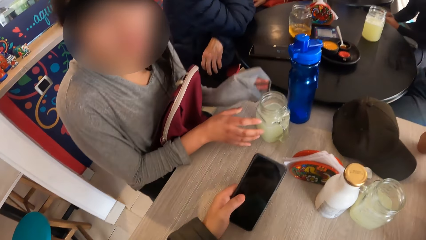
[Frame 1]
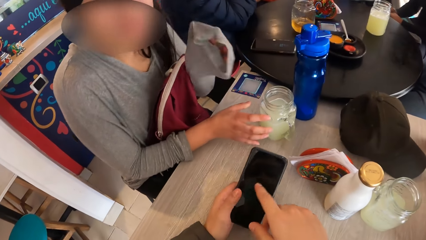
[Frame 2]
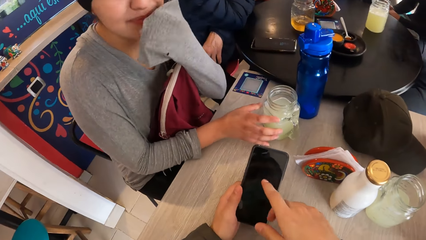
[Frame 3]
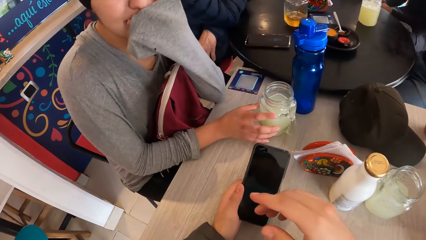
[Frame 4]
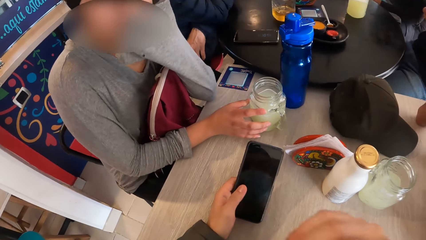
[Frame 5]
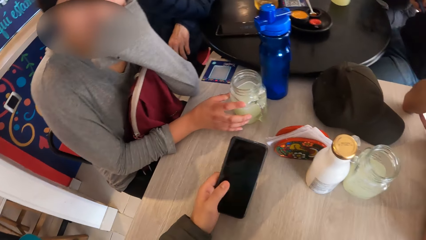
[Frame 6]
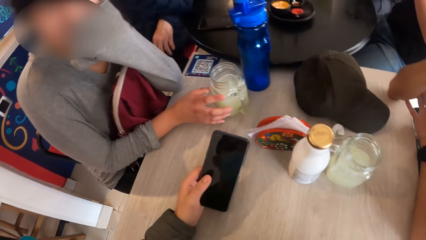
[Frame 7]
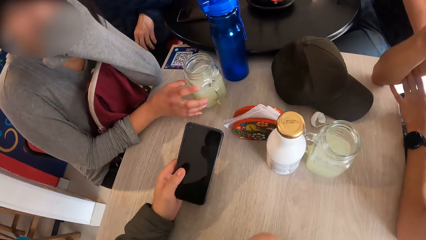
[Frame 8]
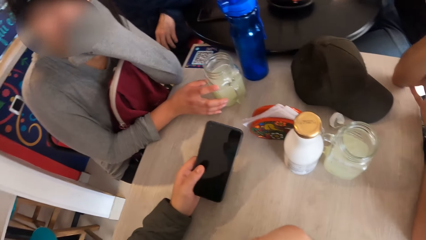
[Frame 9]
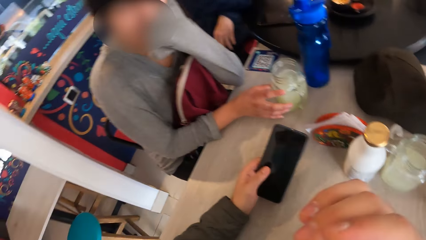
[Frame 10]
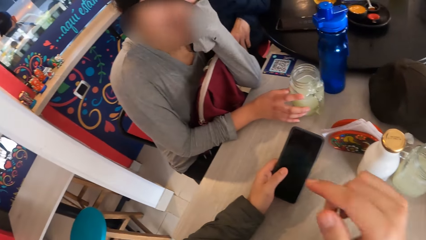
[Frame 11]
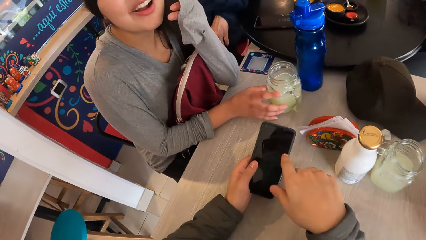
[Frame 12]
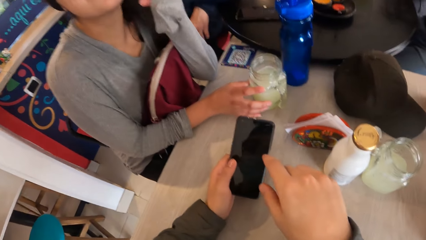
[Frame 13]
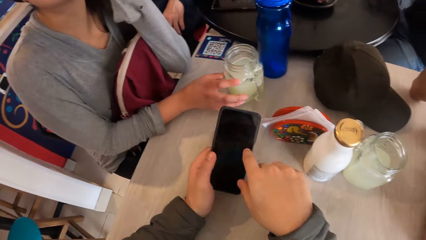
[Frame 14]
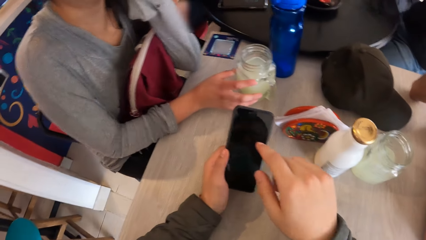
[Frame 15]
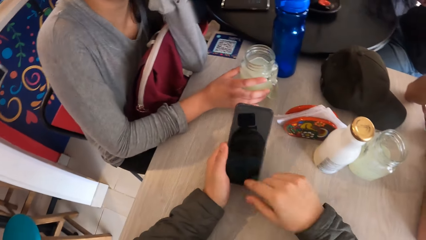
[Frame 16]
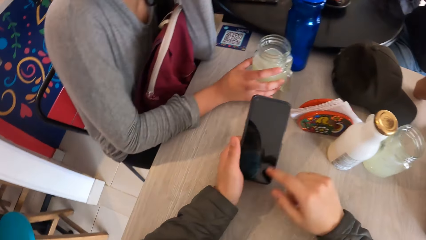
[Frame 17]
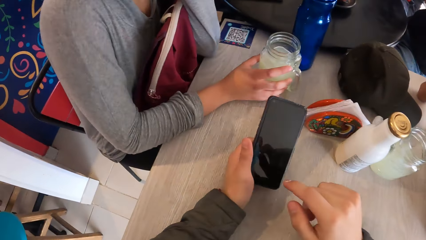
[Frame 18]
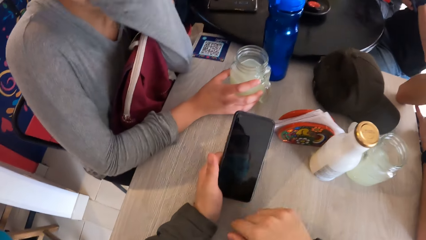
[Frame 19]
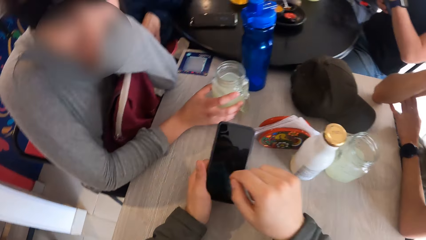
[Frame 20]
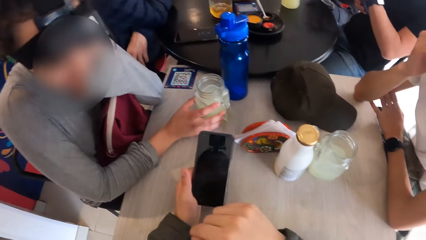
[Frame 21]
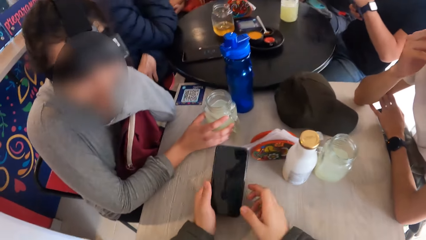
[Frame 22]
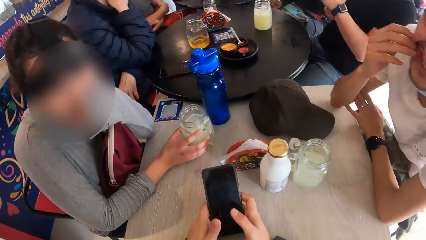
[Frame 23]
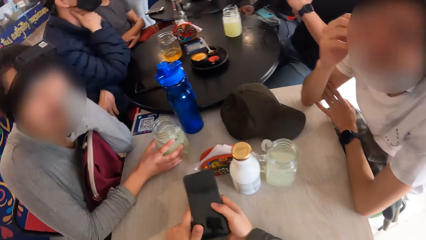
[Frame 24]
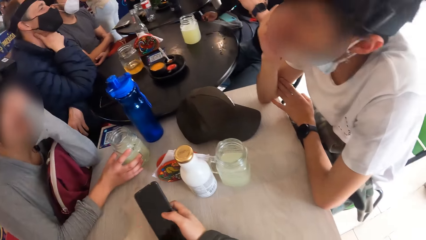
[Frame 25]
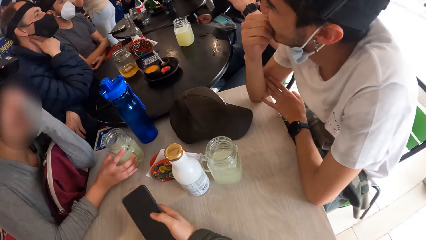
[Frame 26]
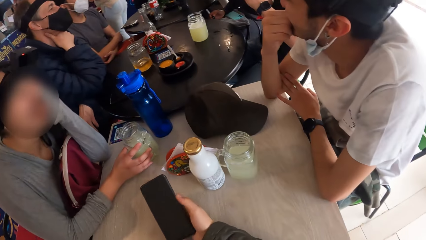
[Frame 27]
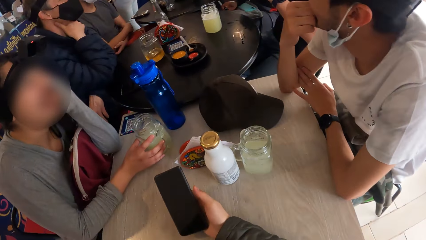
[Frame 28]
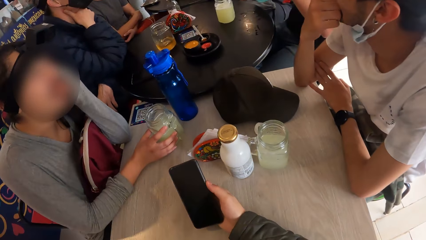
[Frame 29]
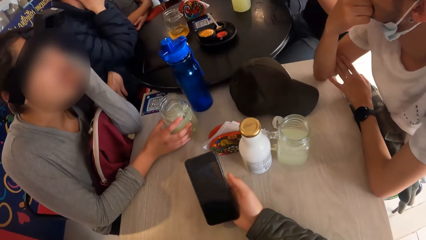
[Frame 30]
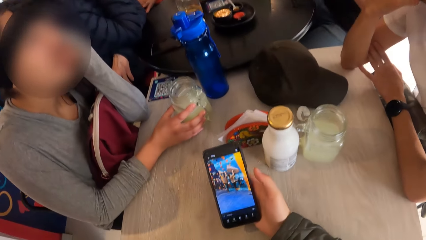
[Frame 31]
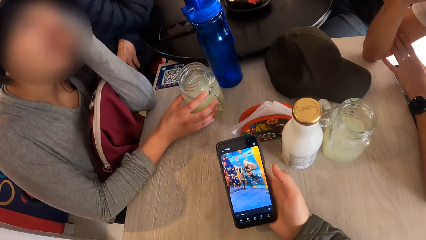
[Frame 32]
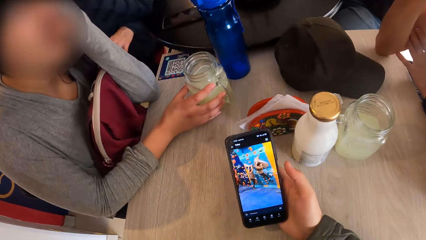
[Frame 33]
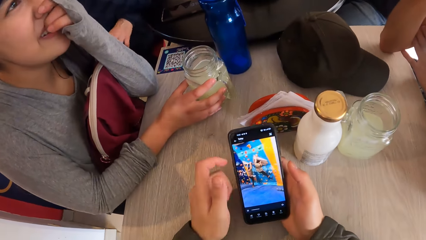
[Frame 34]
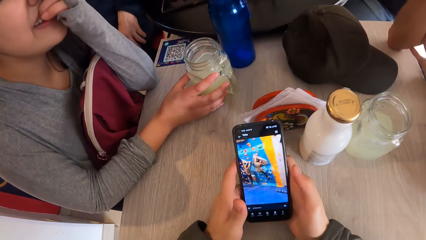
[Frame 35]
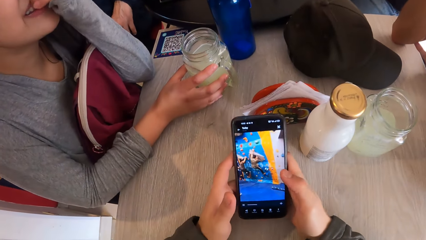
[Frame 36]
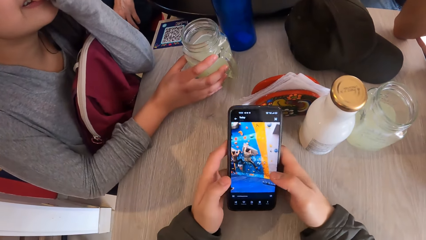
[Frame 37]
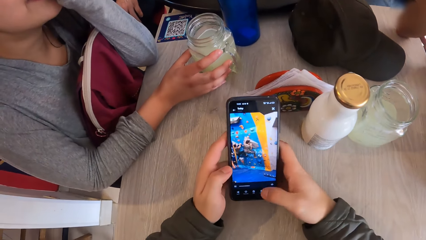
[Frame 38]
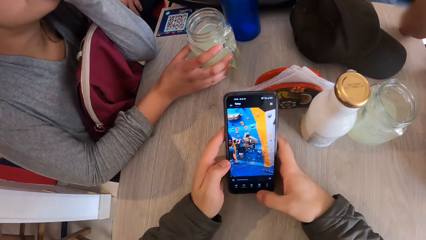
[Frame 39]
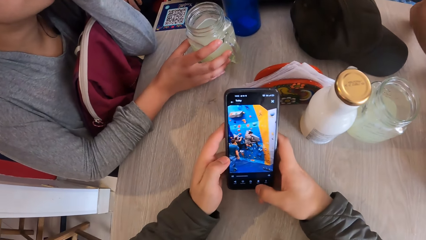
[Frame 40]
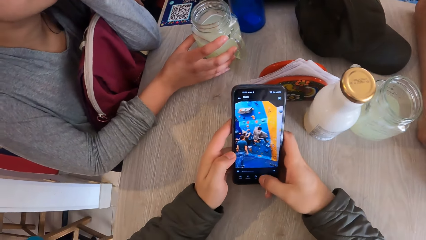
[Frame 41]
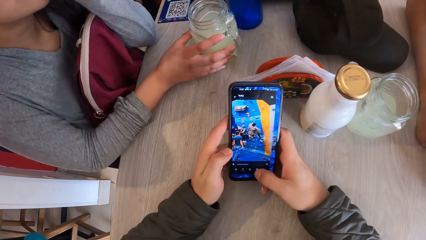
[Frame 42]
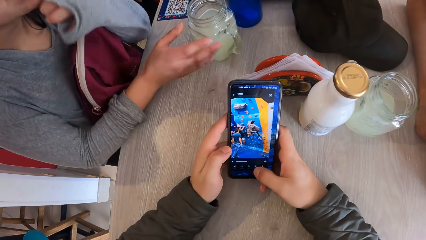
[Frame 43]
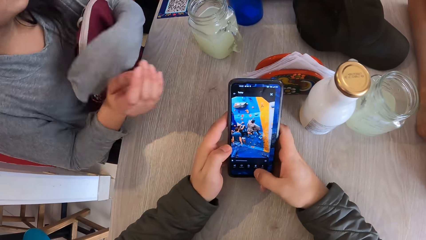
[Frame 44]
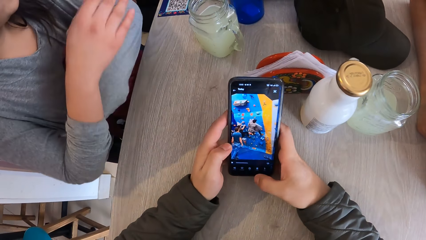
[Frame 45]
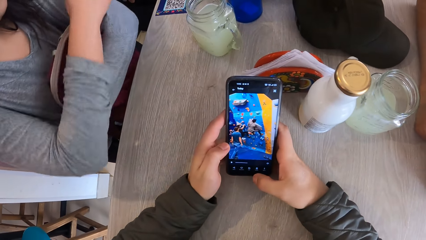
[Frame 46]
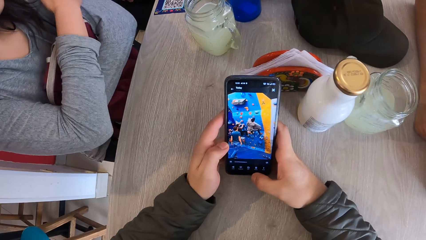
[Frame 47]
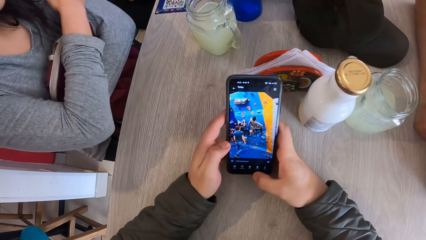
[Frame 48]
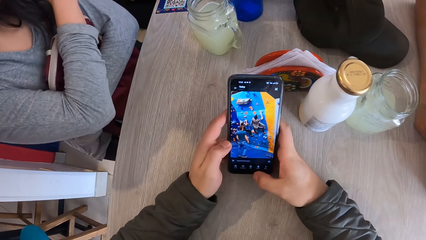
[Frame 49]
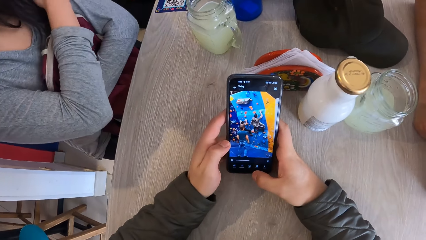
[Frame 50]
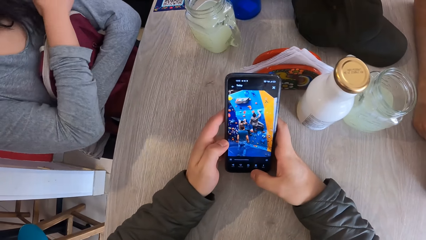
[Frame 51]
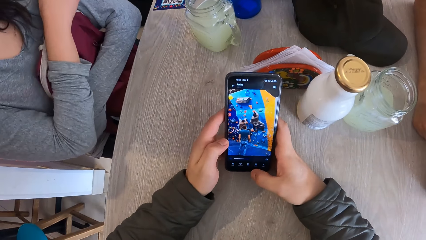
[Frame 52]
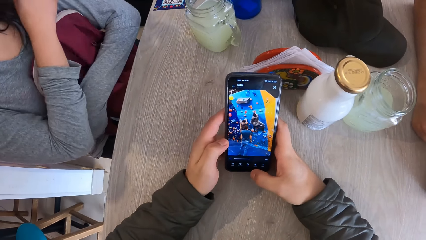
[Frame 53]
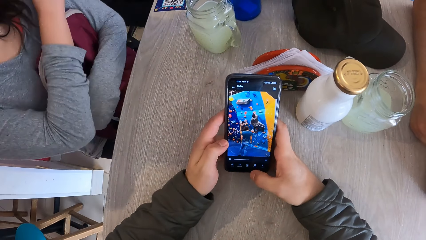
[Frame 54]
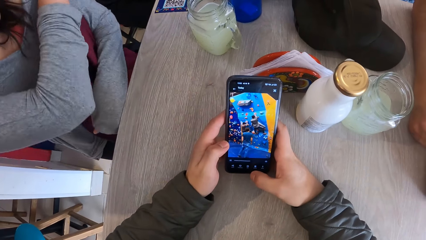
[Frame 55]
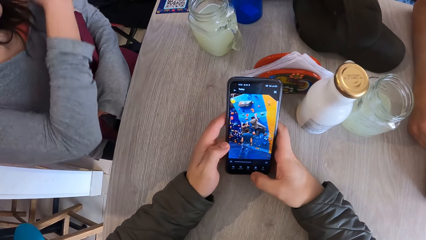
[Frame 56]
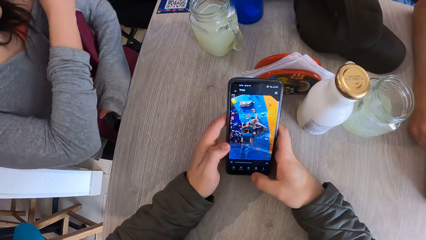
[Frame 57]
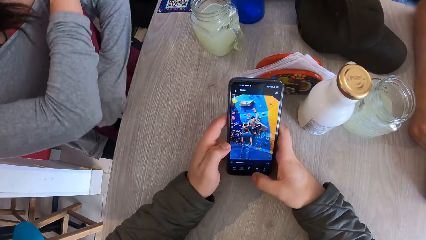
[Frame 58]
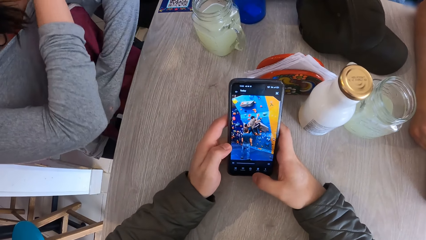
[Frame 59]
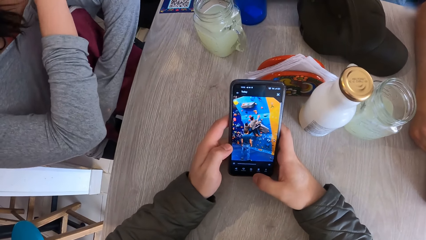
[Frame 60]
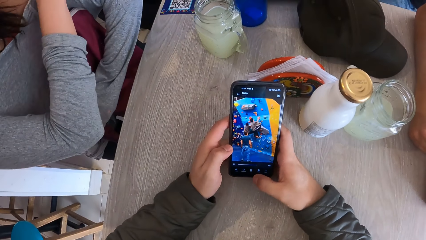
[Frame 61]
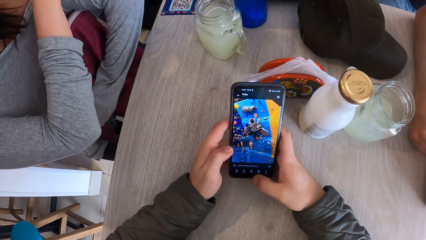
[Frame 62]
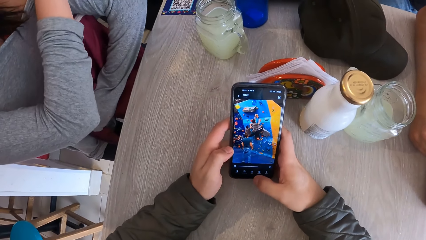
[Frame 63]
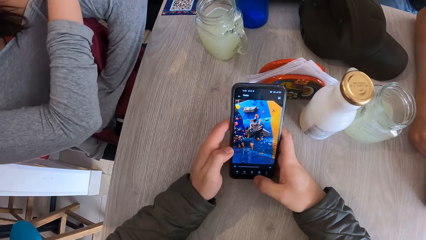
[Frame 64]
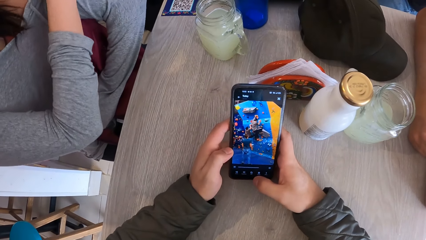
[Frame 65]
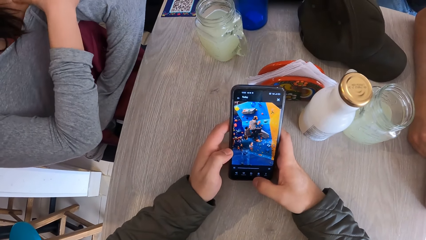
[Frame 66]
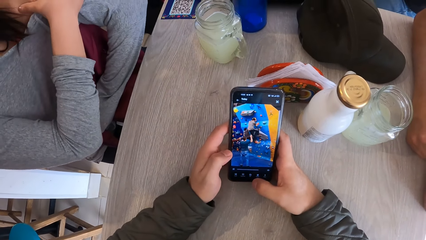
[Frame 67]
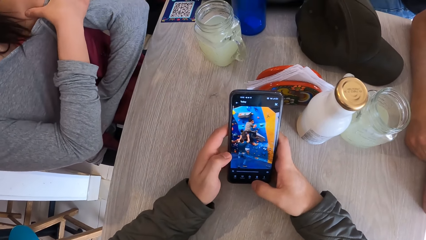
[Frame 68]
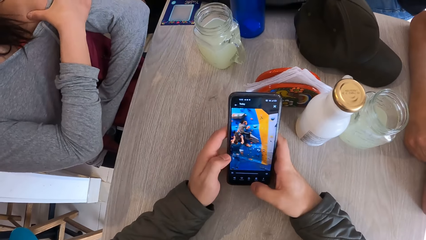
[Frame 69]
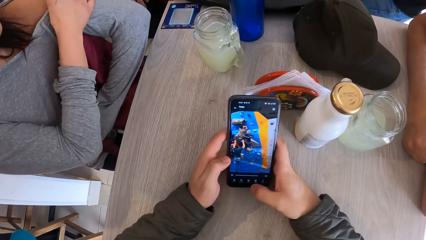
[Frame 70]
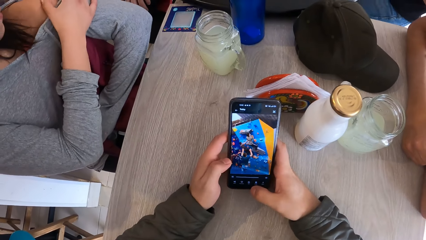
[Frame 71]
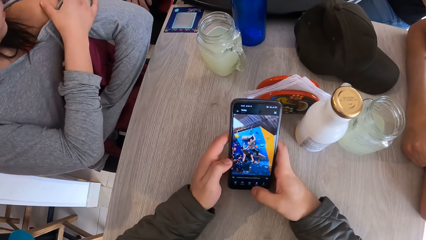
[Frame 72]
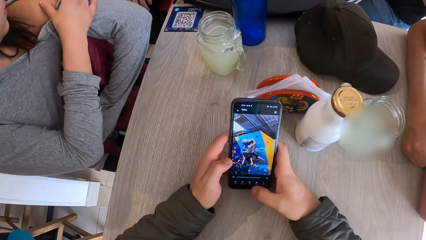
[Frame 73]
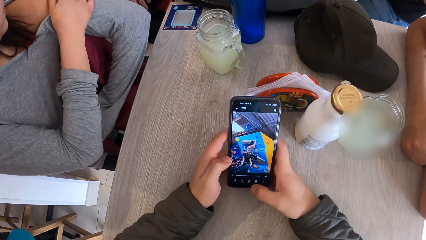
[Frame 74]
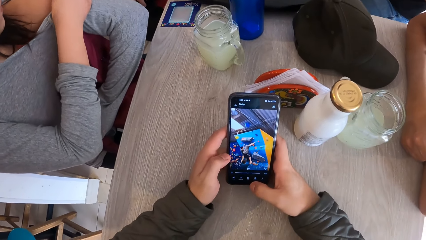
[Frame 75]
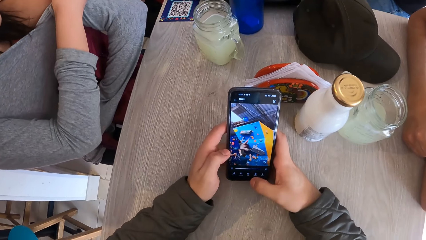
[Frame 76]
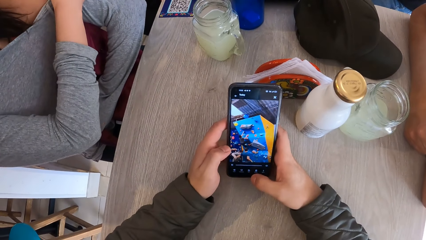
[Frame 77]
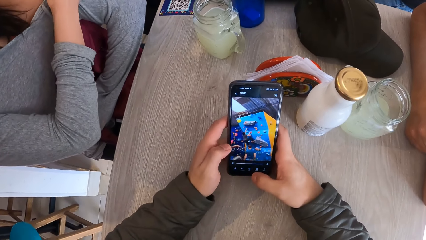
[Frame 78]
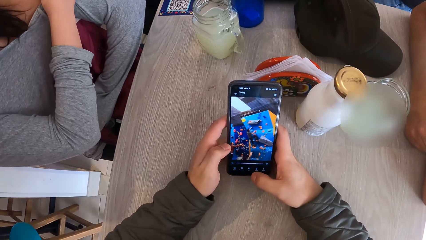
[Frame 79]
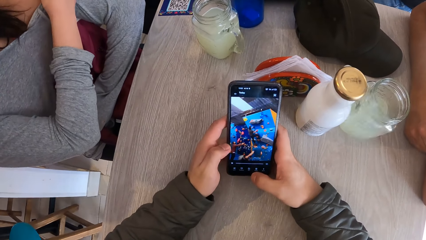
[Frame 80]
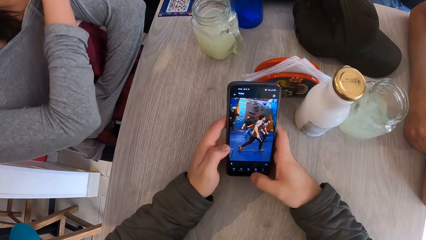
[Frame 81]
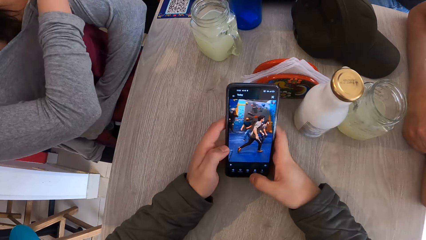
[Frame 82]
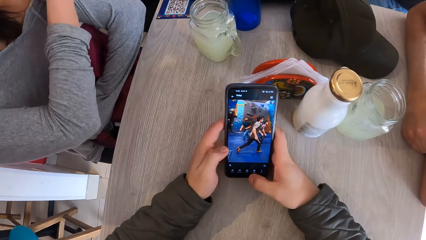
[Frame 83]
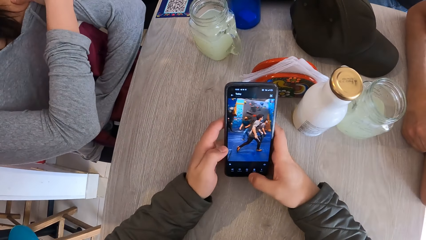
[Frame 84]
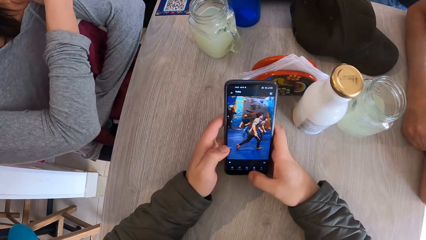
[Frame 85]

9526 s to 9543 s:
The woman touches the jar on the table with her right hand, holds the jar on the table with her right hand, touches her face with her left hand, and covers her mouth with her hand. The camera wearer lifts his right hand from the phone. He drops his hand back to the phone. He operates the phone. He taps on the phone in his left hand with his right hand. A man stares around in the room. The camera wearer operates the phone with his hands. He watches a video on his phone. The woman lifts her hand from the jar and adjusts her cloth with her right hand.
